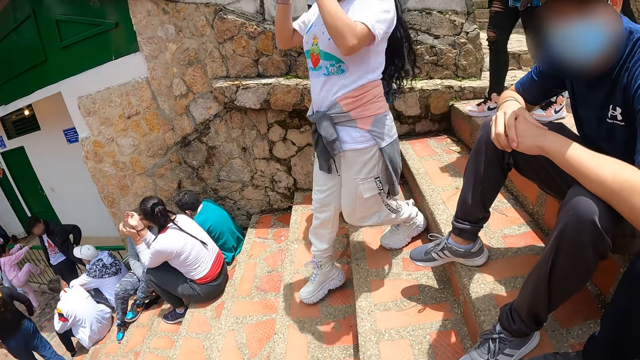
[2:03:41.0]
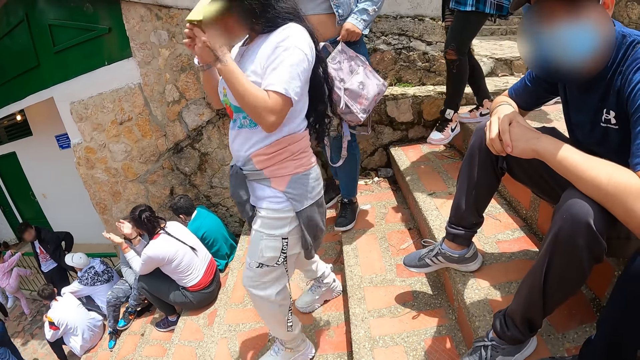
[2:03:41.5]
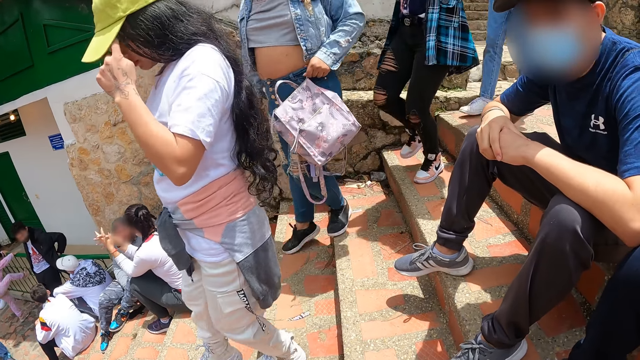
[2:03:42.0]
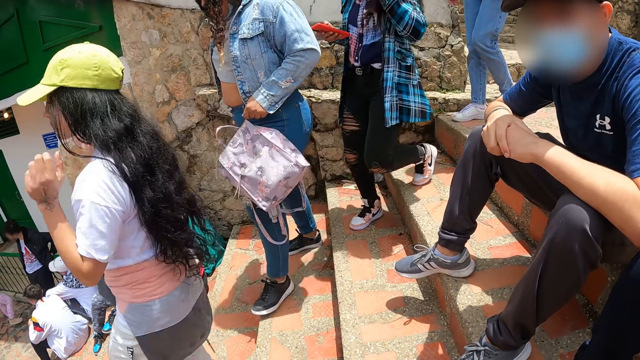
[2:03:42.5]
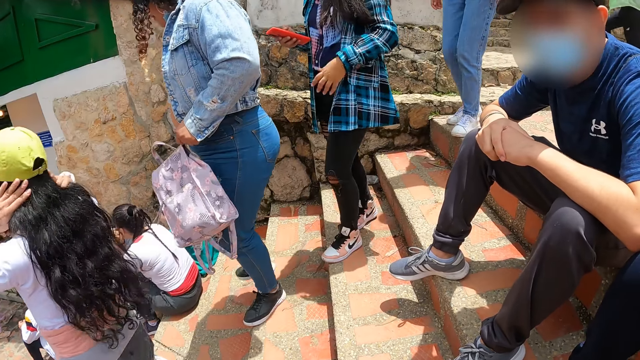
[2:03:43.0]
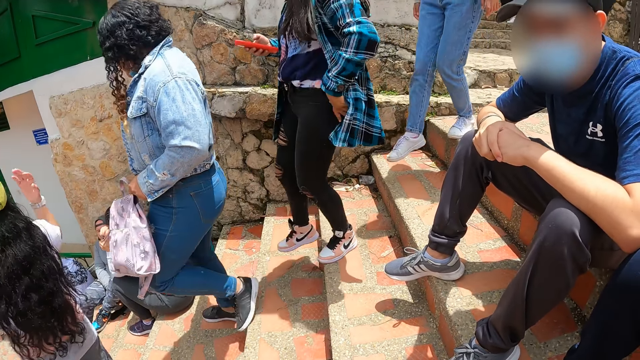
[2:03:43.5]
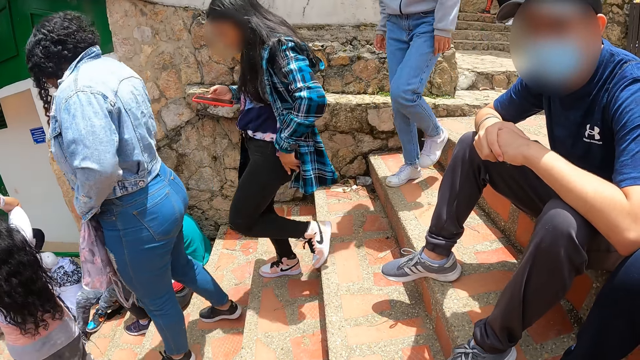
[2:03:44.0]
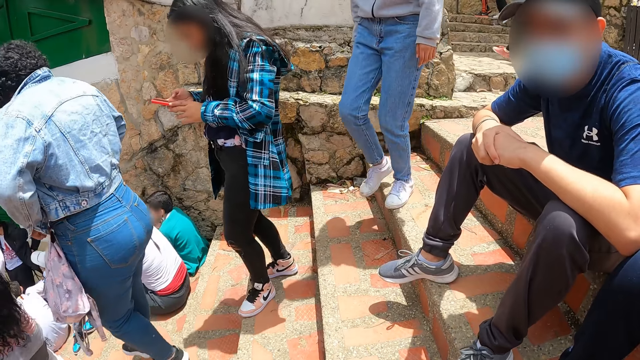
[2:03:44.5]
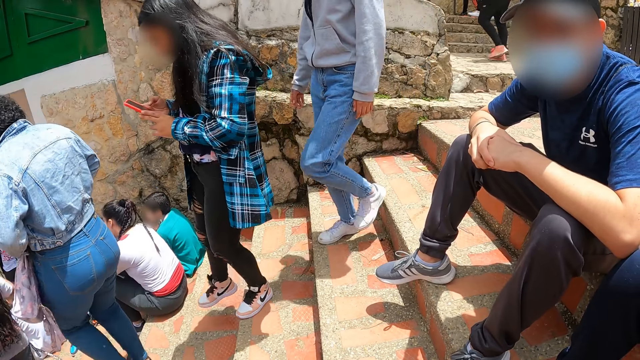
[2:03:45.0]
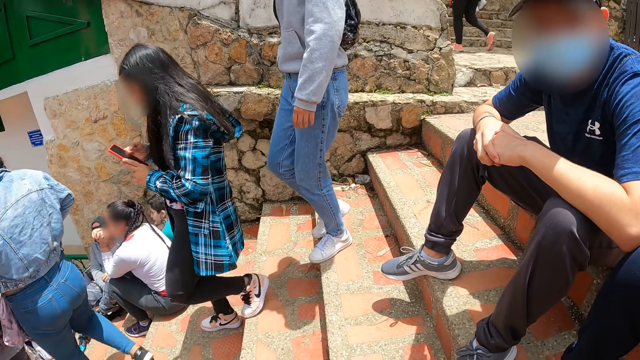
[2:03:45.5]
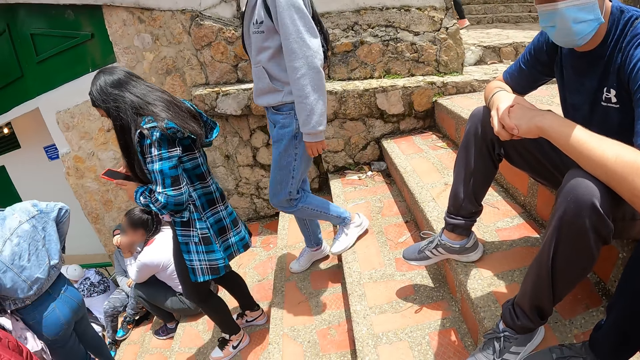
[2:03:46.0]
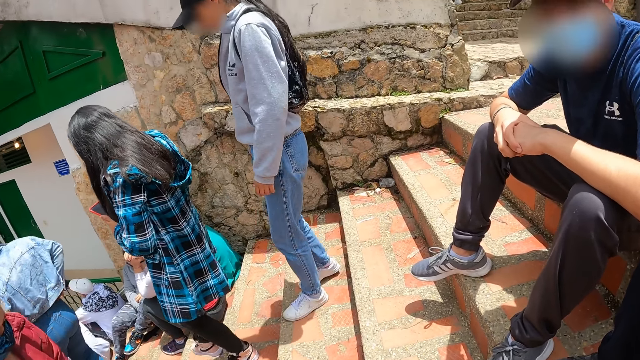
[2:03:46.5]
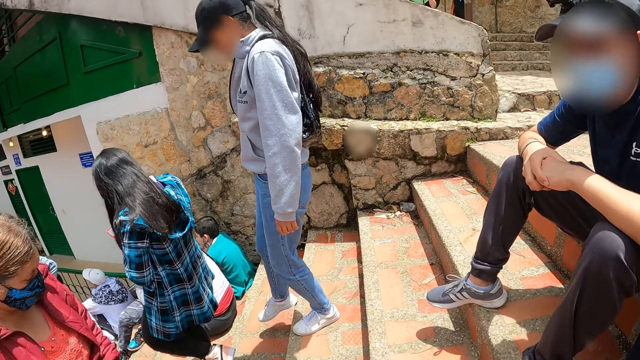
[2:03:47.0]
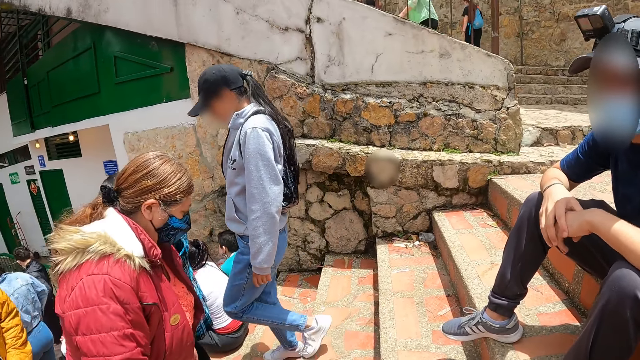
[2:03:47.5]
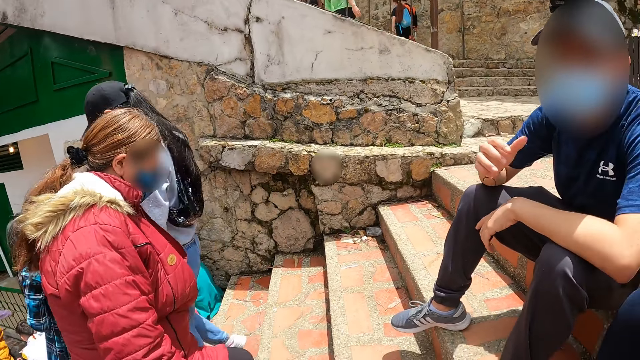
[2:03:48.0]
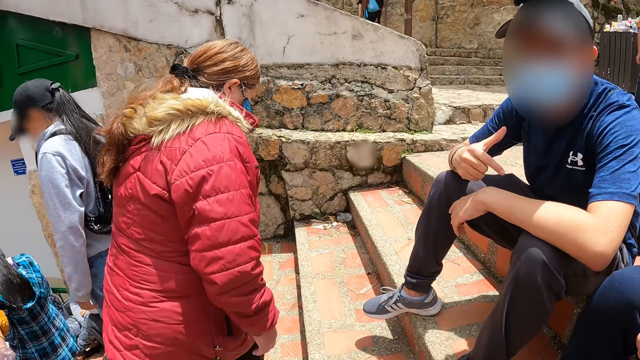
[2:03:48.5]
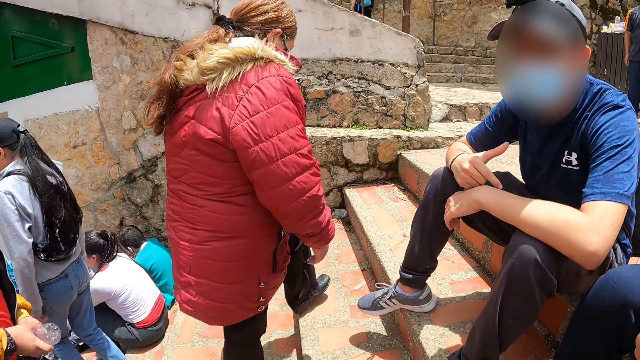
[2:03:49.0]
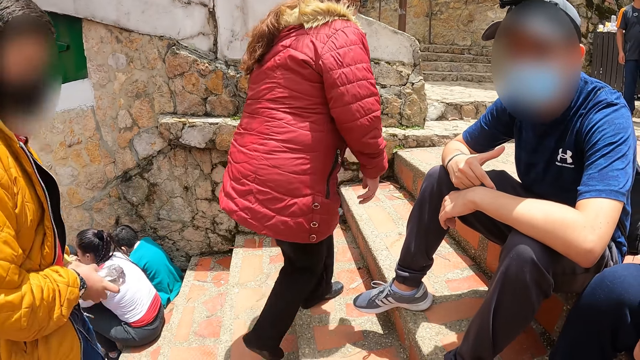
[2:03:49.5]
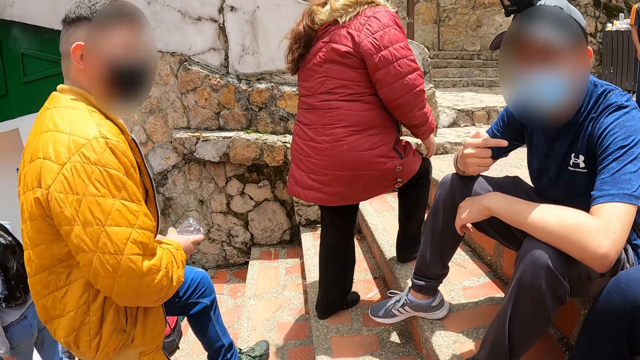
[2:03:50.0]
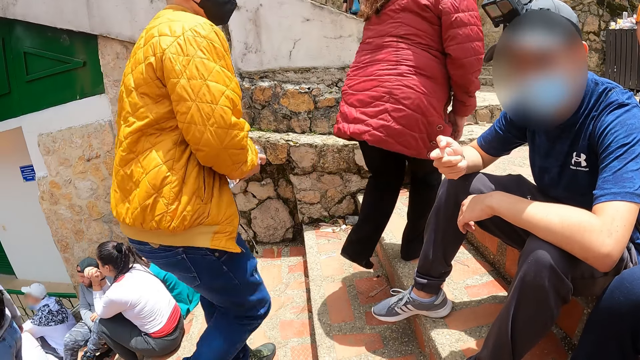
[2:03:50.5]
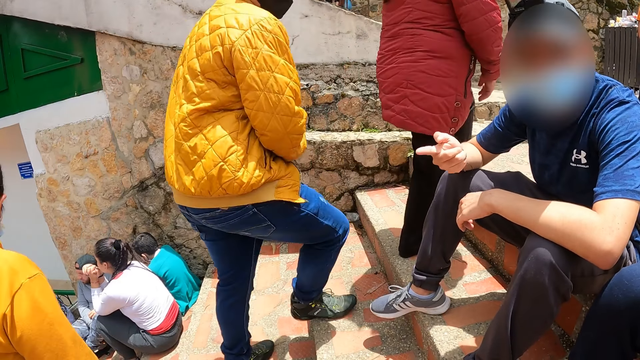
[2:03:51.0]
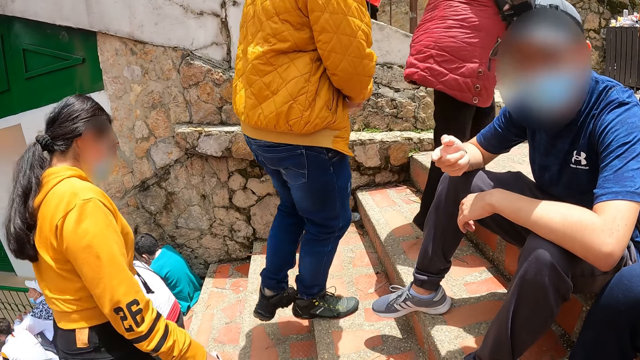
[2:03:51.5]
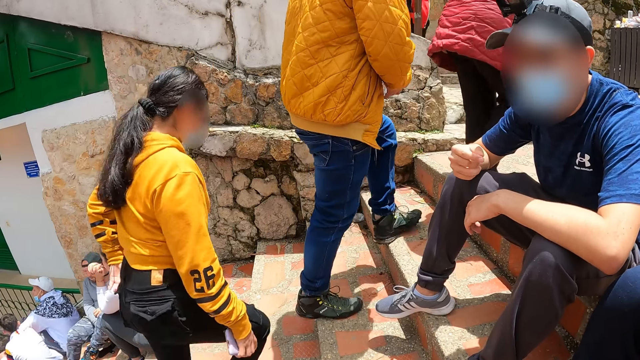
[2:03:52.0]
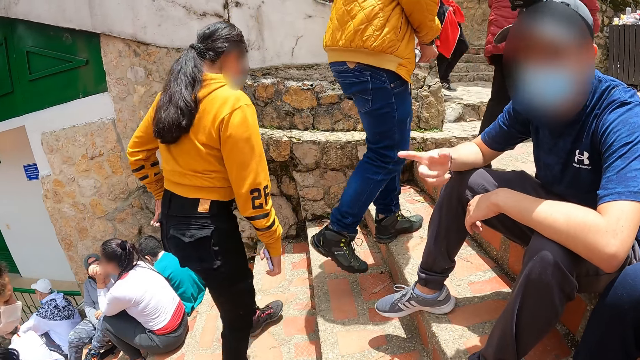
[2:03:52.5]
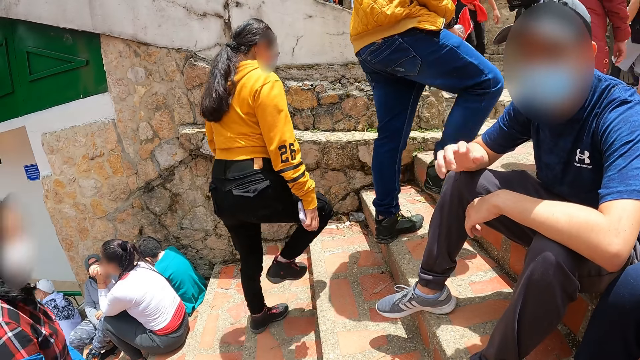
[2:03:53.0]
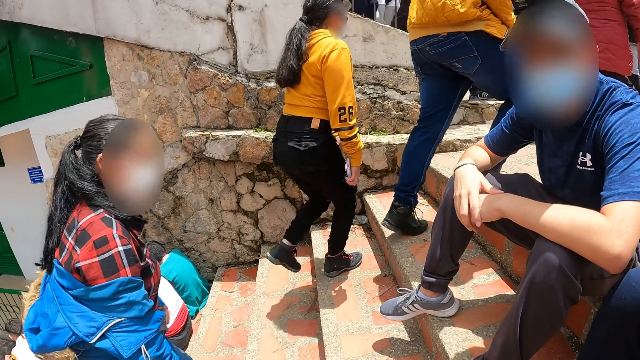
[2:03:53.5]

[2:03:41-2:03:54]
A man stares. The man gesticulates with his right hand. He raises a finger.

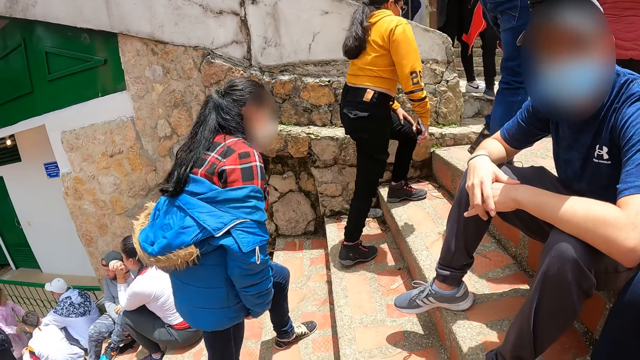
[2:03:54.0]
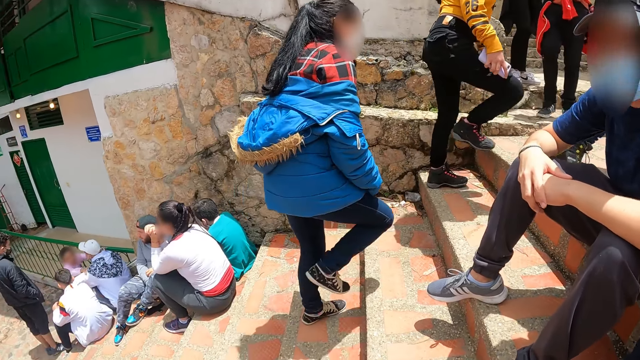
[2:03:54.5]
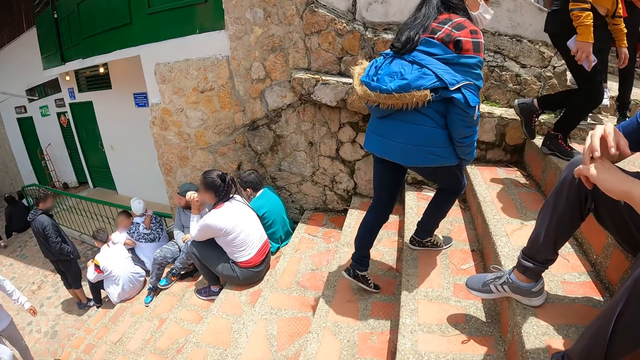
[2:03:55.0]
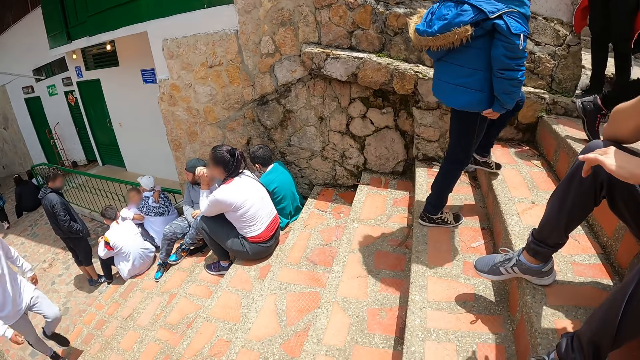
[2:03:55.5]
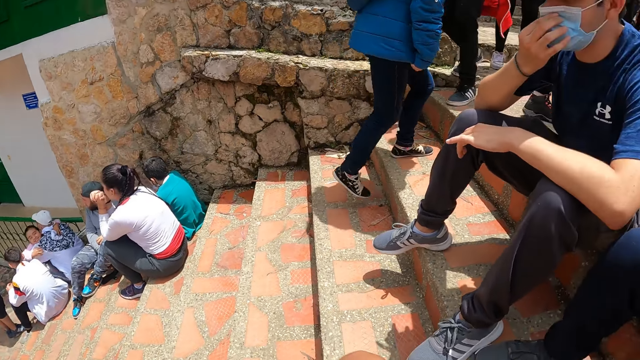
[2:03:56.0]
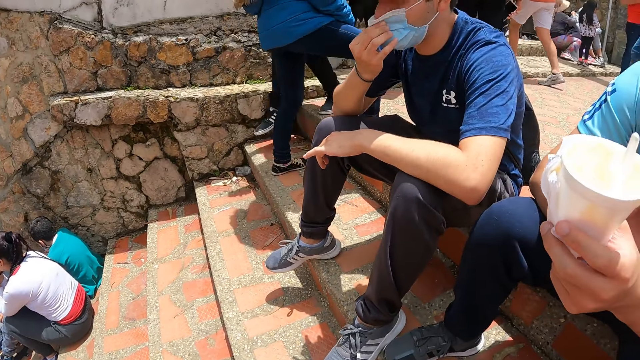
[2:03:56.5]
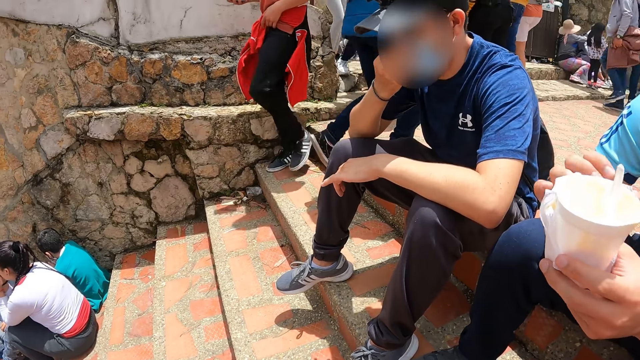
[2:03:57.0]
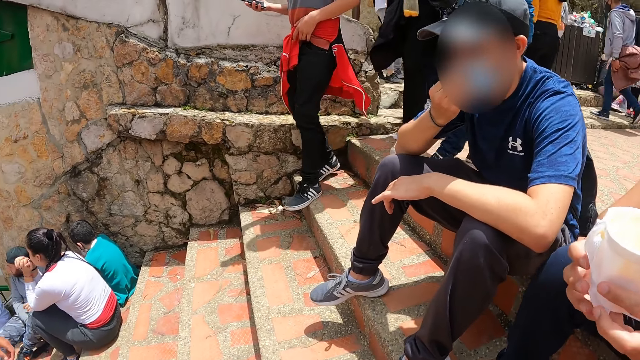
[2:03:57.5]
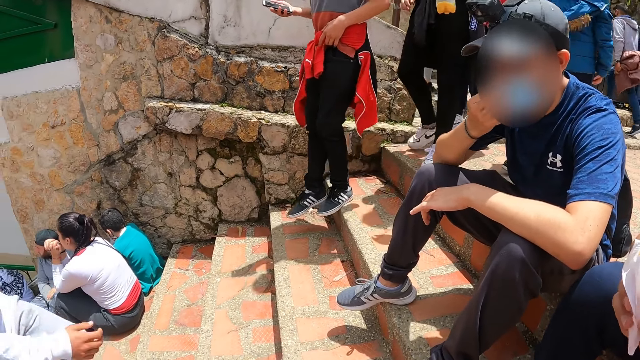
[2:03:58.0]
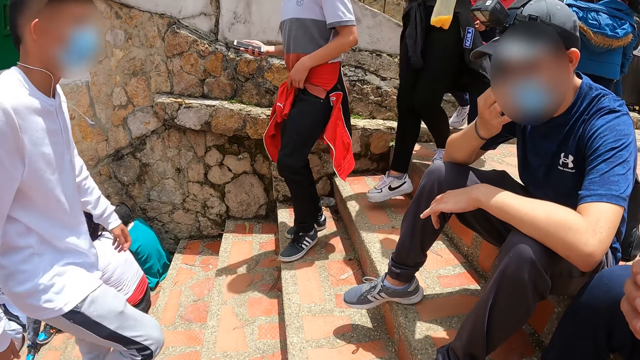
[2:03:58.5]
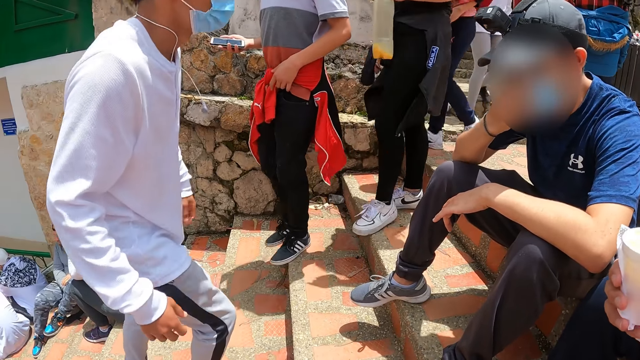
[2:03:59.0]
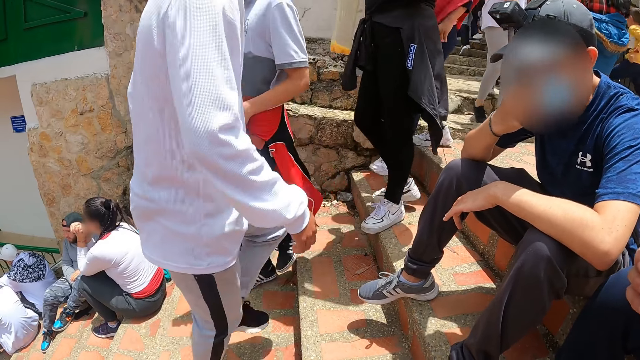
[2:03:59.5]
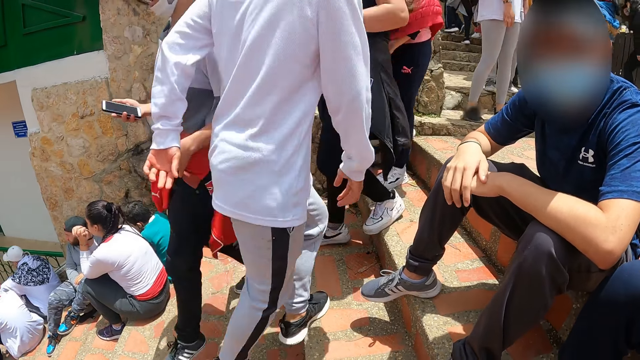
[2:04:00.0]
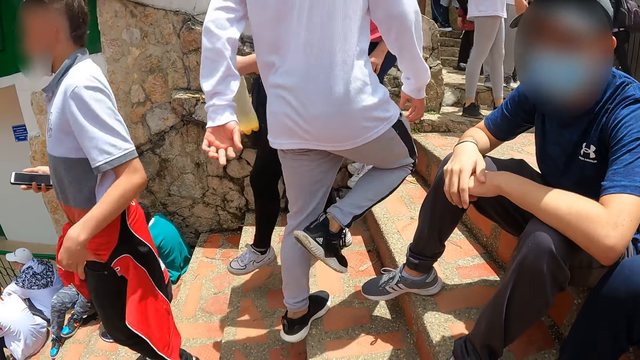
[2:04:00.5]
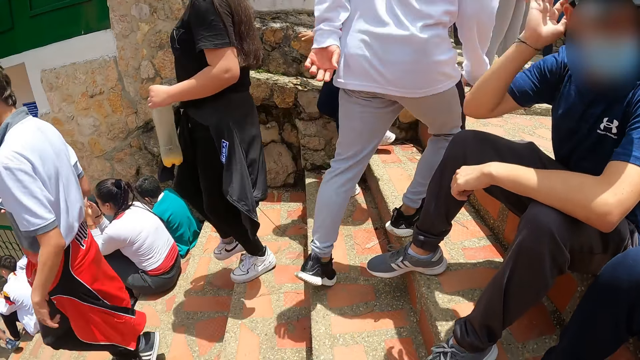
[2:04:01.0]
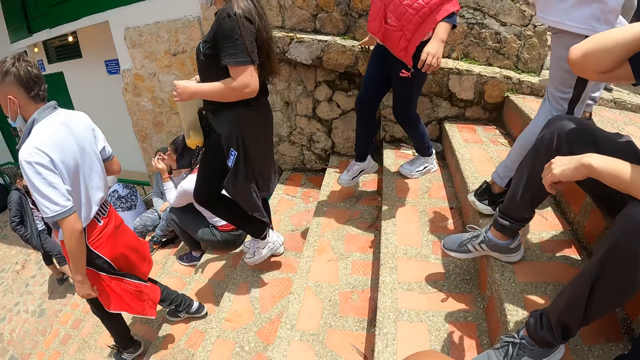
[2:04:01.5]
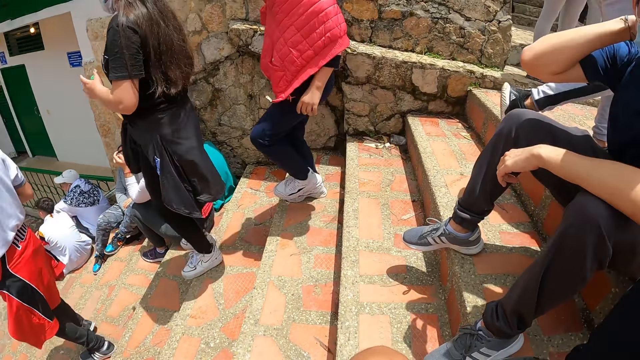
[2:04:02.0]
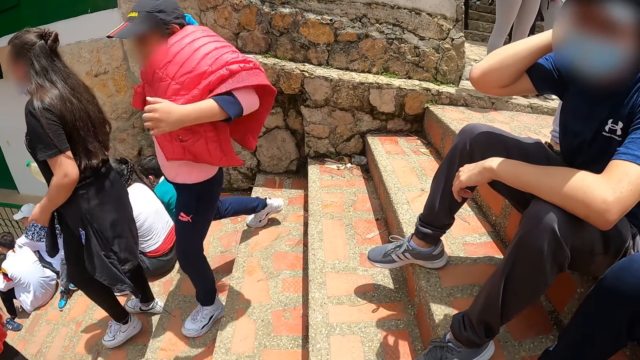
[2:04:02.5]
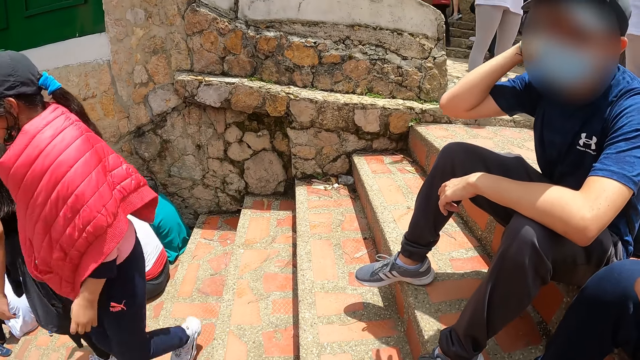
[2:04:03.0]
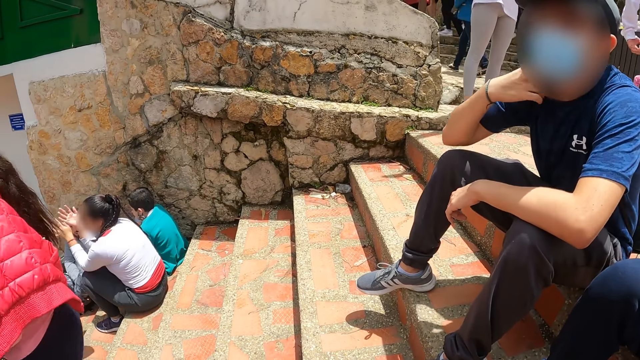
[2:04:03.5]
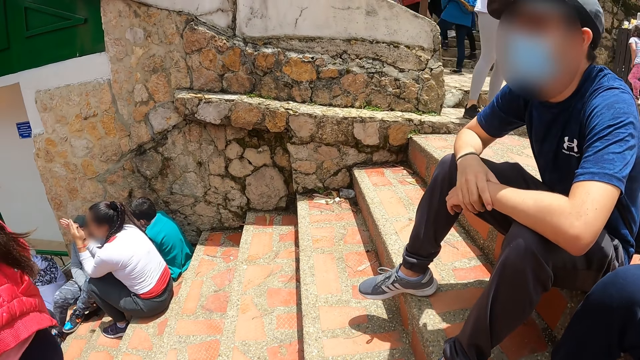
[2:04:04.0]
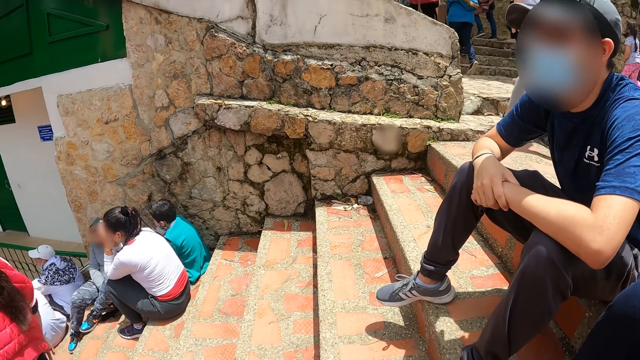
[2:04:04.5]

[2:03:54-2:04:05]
A man holds a can. The man touches his cap with his right hand.
